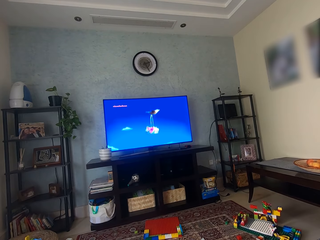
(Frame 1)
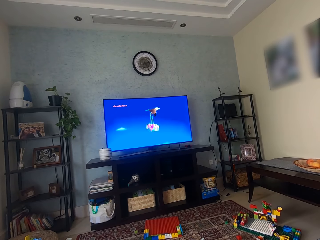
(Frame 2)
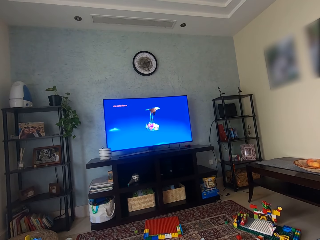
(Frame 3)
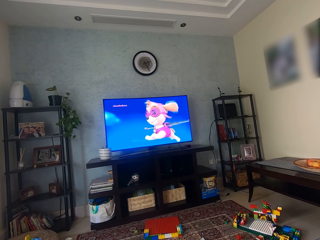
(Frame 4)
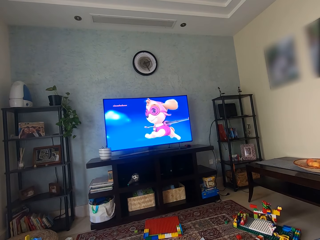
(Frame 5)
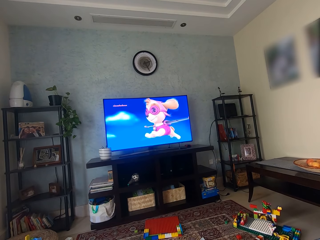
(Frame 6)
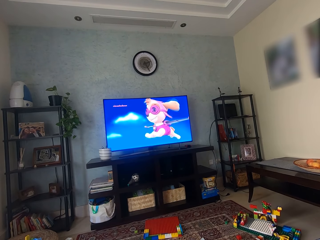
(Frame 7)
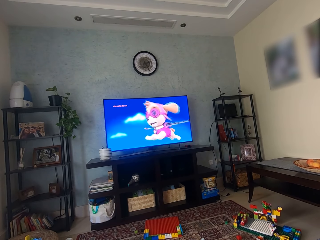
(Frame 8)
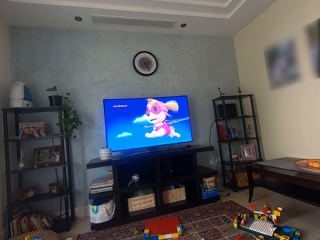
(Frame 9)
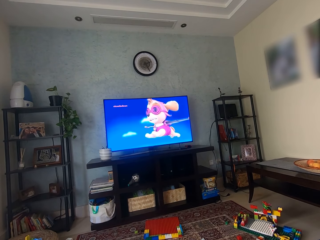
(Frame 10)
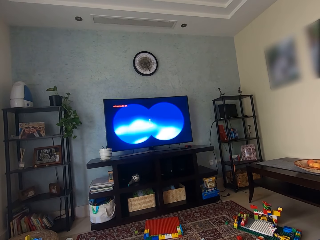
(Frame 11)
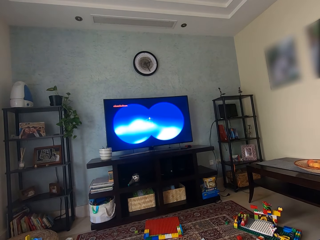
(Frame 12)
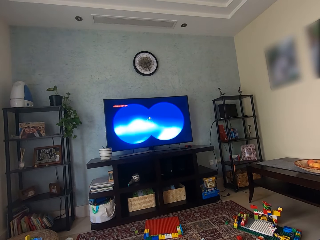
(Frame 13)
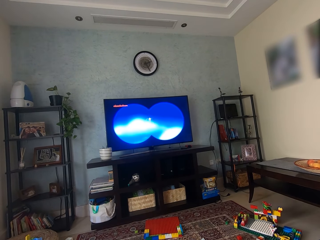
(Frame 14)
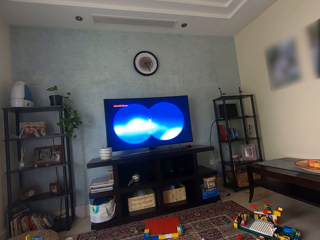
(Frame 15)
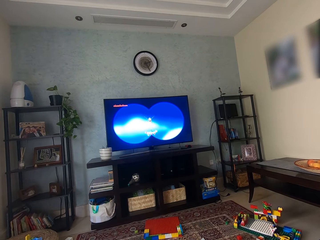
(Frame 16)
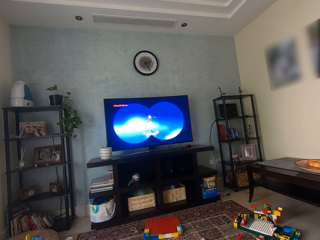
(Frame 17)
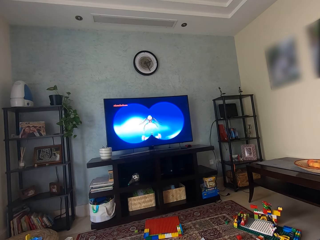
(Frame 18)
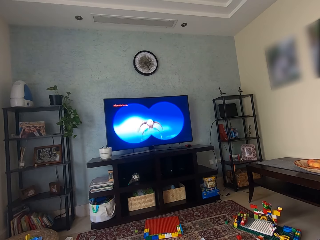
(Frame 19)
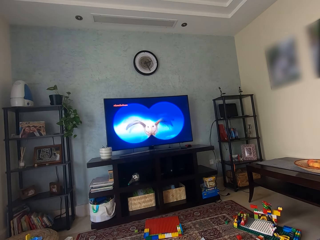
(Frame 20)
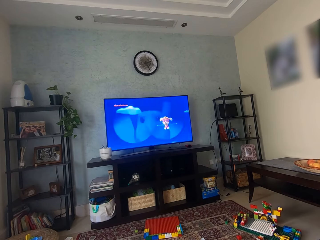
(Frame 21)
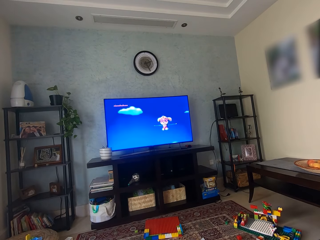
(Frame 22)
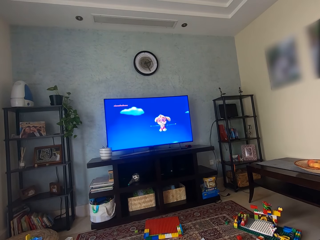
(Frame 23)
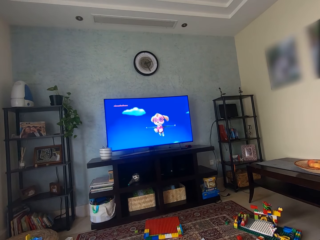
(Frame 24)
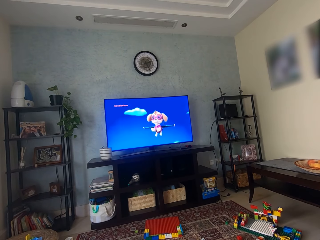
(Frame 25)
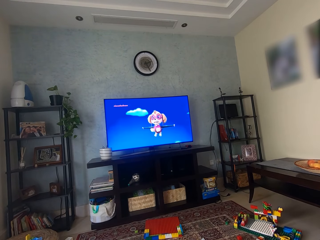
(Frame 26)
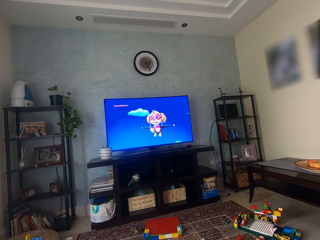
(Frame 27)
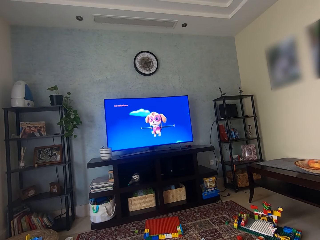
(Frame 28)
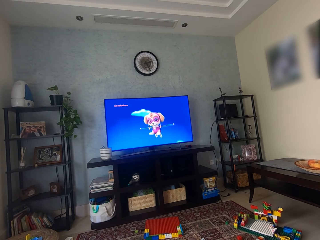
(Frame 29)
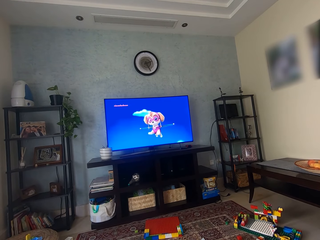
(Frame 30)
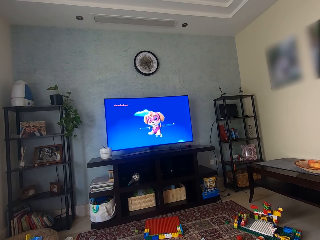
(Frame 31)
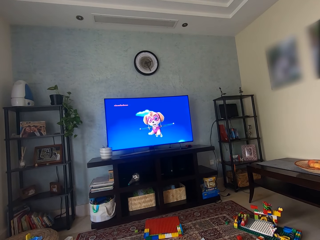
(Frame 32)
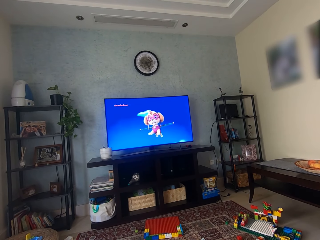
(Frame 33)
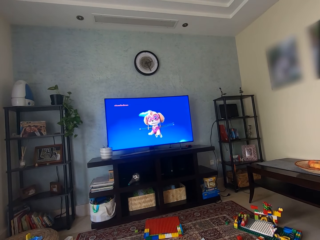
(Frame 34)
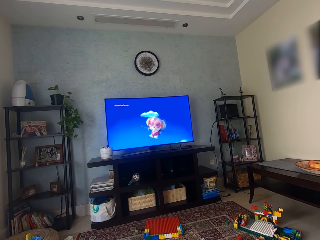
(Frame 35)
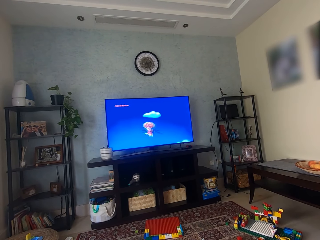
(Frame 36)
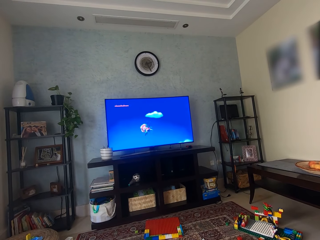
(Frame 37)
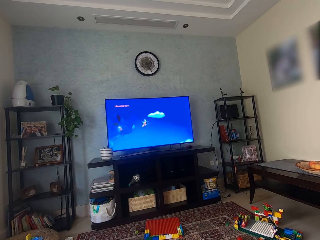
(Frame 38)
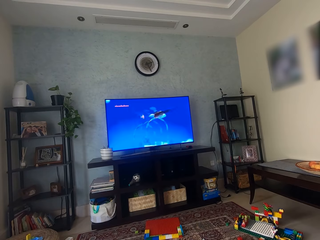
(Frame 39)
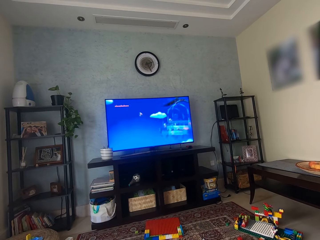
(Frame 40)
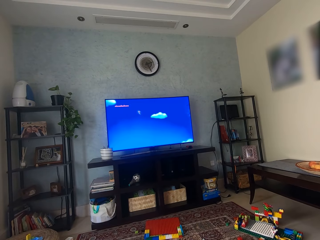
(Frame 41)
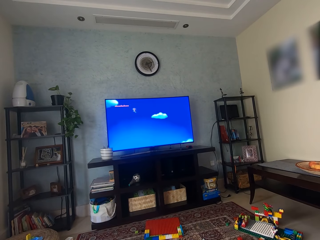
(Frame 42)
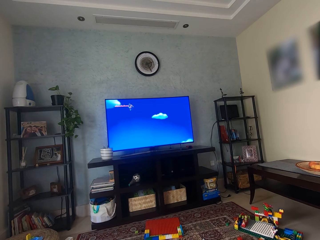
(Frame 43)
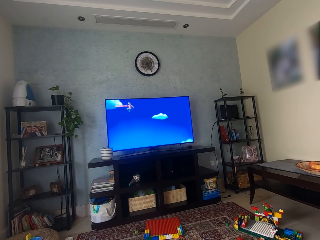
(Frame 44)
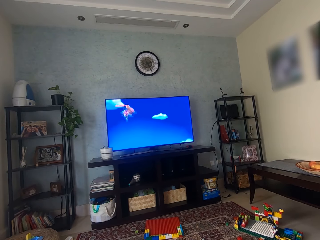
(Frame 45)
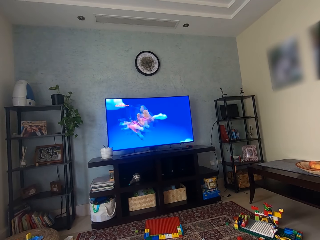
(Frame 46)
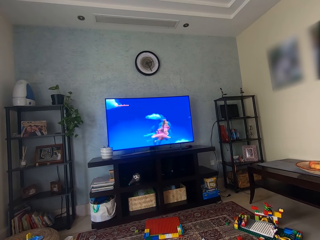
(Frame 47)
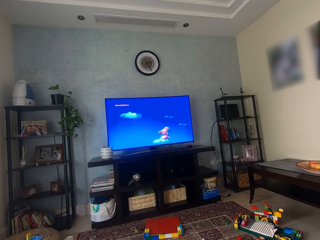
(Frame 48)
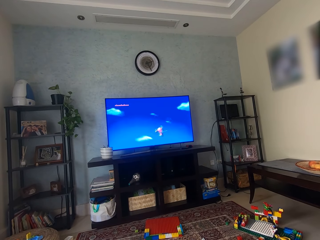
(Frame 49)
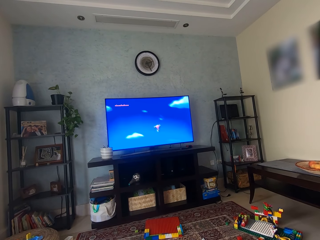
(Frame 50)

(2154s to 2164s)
The camera wearer watches the cartoon. They watch the cartoon again.

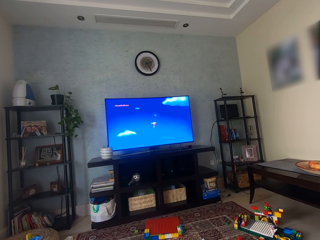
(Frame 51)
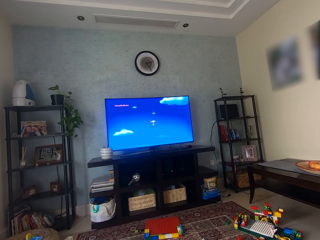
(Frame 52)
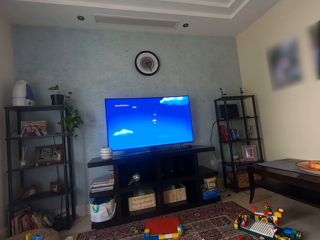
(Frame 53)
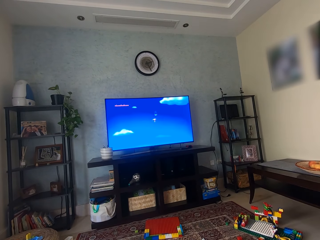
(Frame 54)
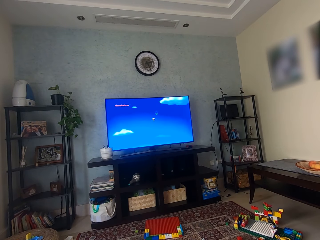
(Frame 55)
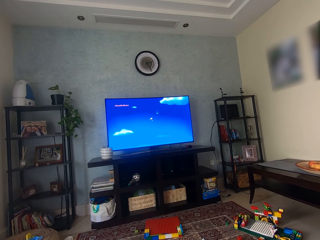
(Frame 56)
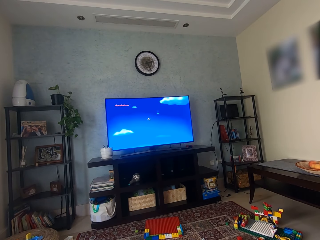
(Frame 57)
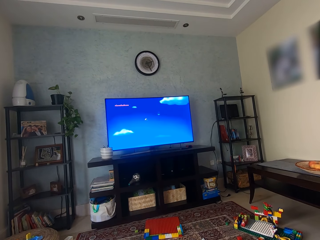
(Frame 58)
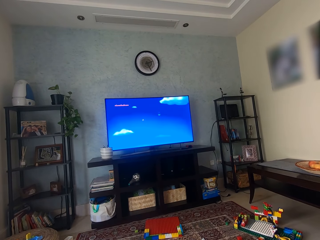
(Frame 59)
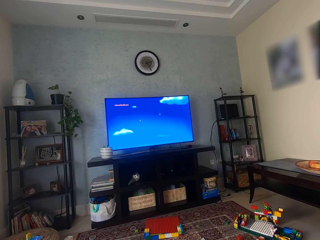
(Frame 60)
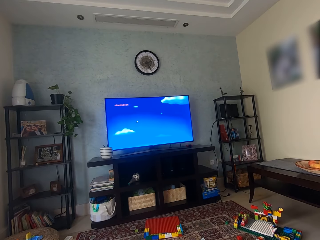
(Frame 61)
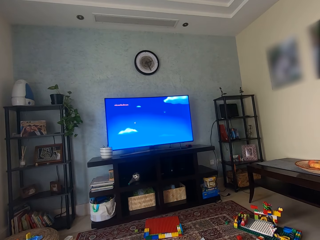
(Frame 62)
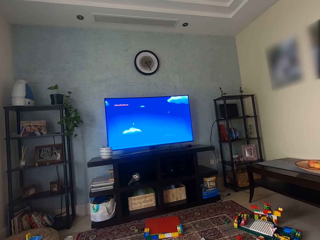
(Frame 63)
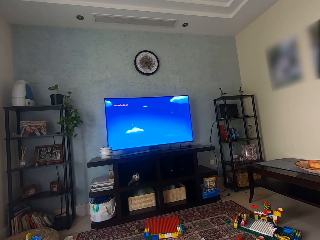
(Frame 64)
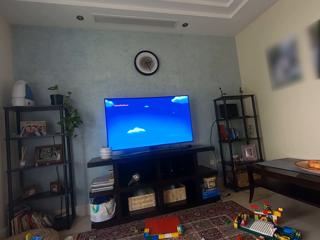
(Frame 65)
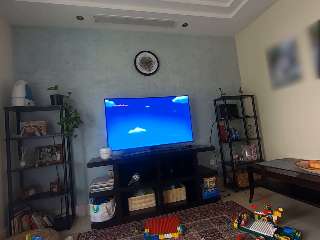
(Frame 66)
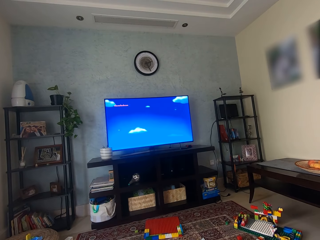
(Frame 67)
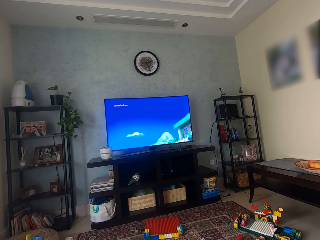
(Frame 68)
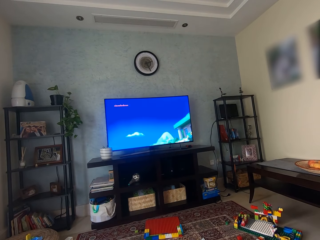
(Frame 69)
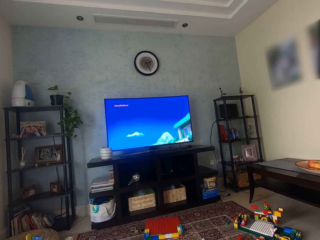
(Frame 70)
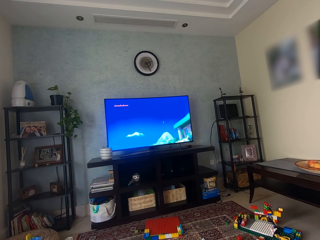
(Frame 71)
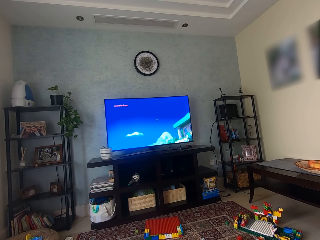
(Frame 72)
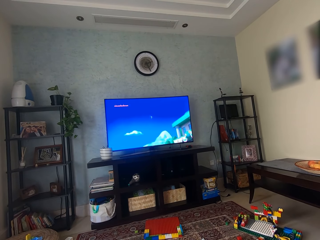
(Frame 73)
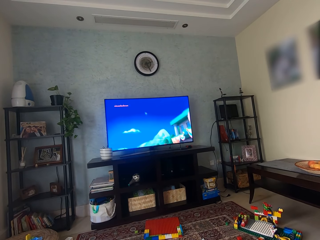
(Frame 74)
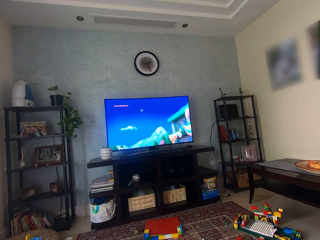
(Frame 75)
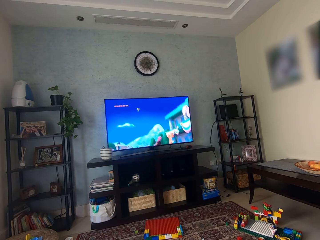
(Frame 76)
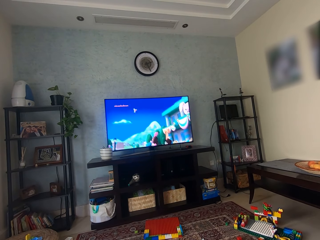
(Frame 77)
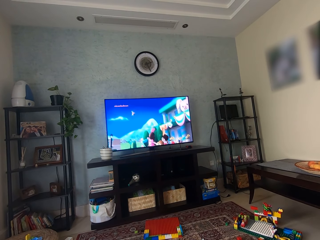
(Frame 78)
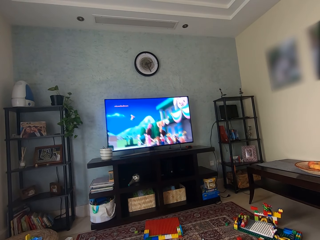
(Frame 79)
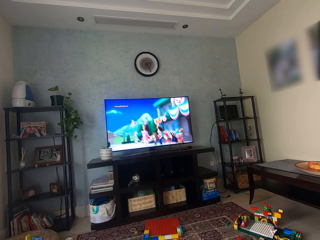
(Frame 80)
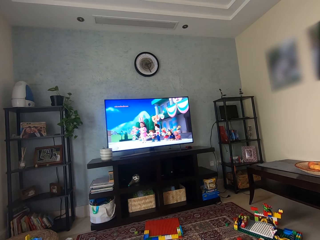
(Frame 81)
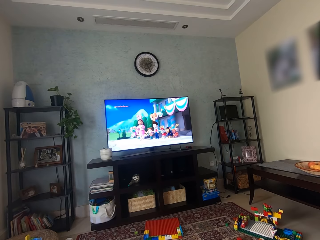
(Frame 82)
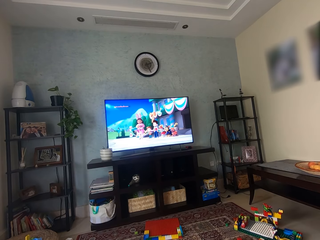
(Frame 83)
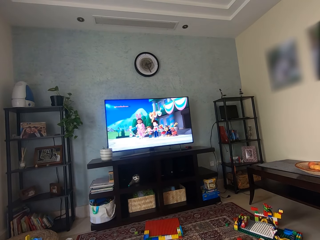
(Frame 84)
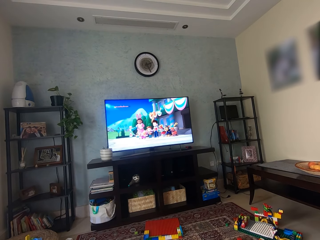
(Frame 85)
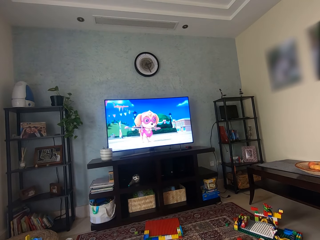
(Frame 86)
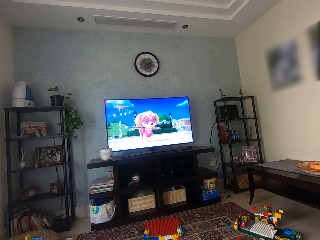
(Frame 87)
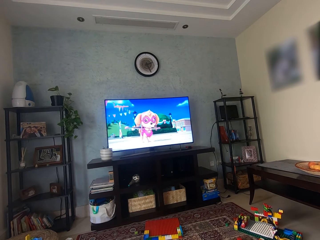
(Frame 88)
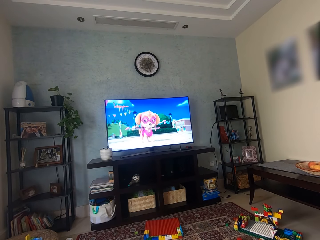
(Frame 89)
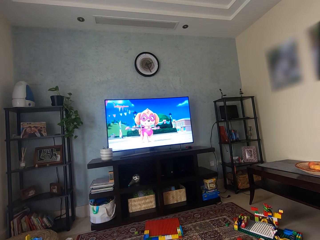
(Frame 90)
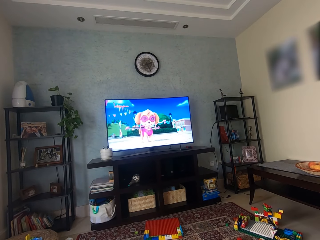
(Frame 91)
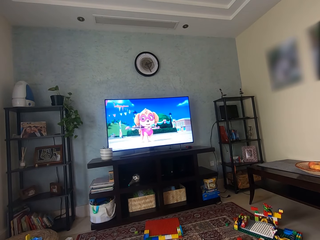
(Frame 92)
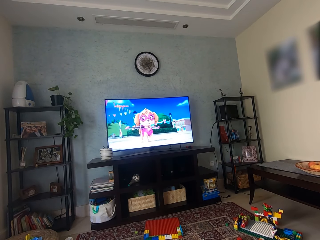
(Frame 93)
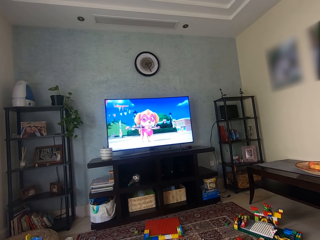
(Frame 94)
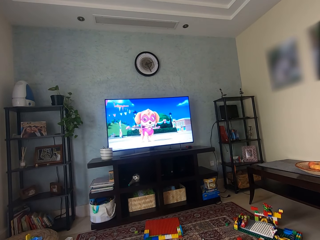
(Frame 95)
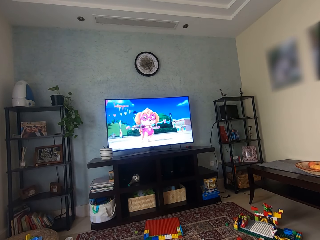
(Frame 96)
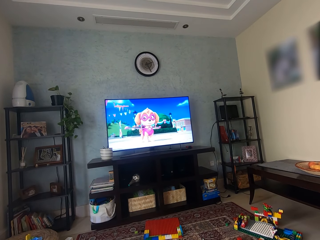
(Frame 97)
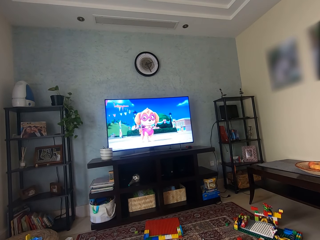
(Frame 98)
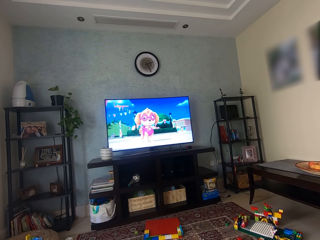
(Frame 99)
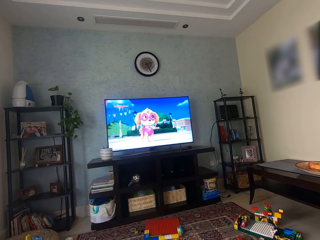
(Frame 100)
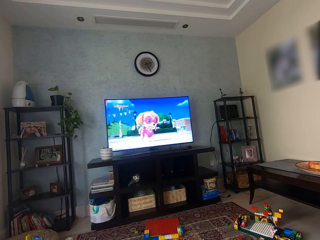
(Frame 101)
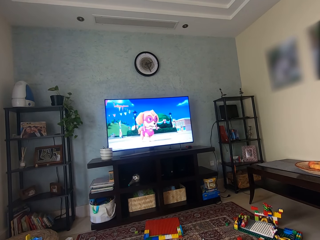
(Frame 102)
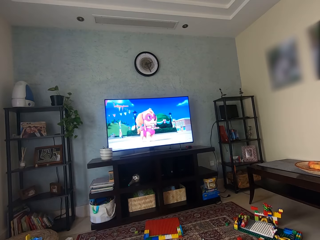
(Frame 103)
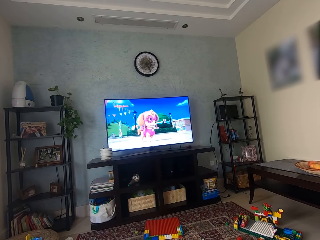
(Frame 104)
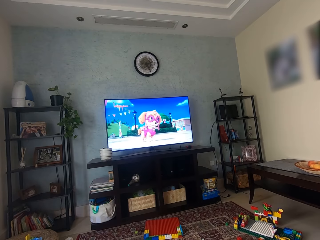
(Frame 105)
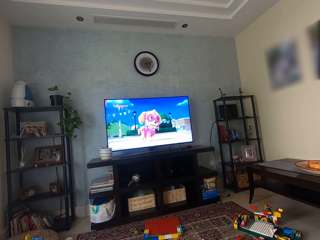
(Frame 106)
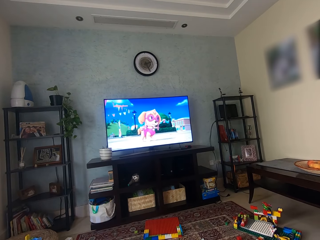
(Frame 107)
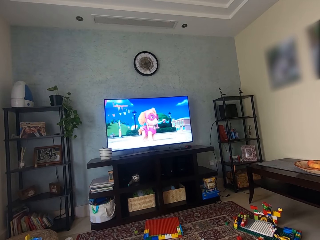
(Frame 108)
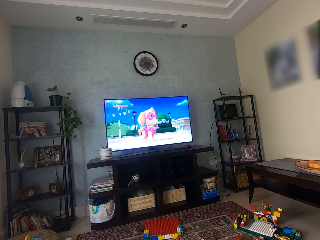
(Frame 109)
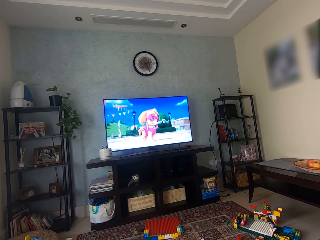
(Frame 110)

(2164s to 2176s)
The camera wearer watches the cartoon. They watch the cartoon again.
